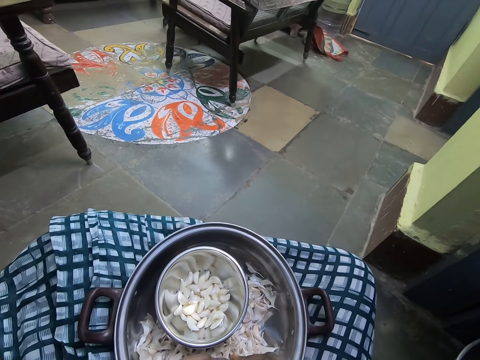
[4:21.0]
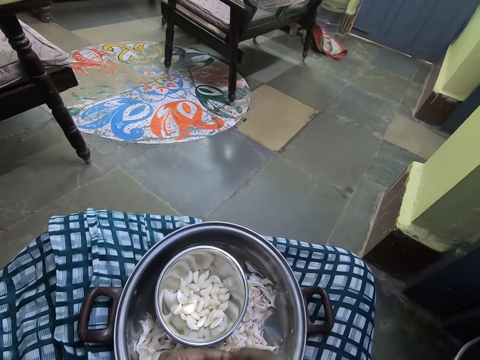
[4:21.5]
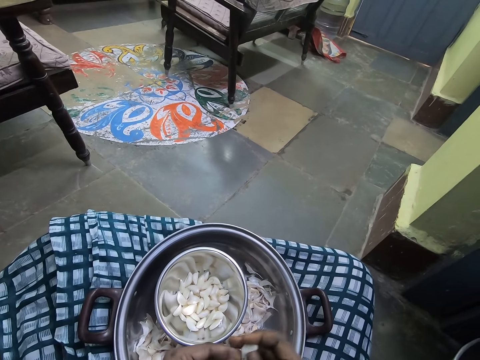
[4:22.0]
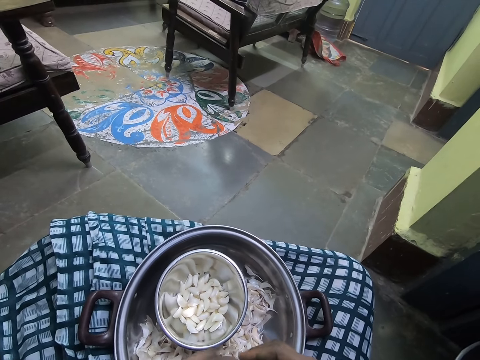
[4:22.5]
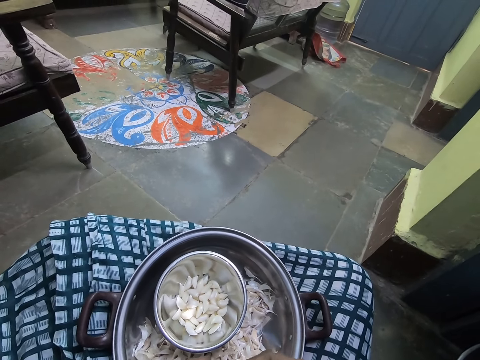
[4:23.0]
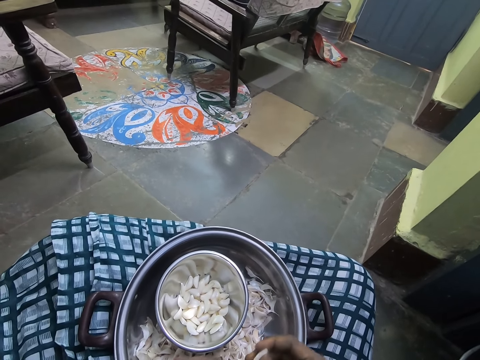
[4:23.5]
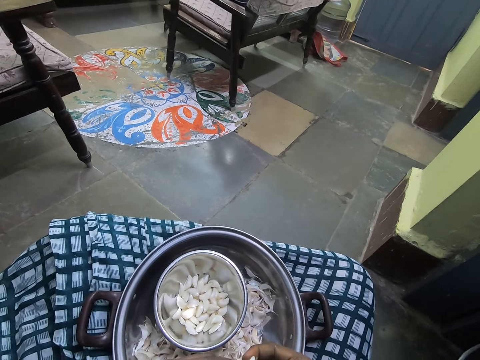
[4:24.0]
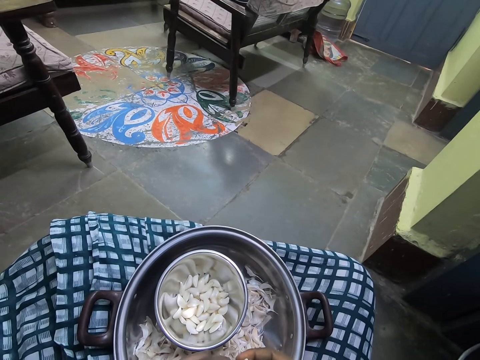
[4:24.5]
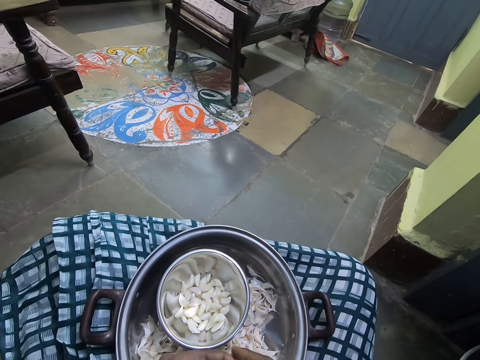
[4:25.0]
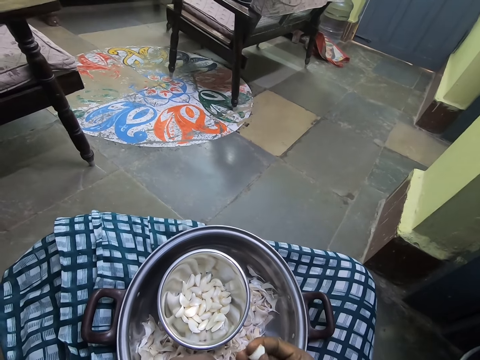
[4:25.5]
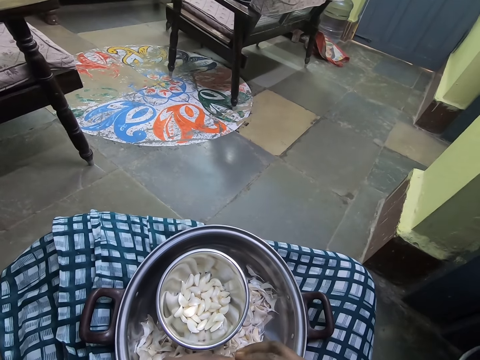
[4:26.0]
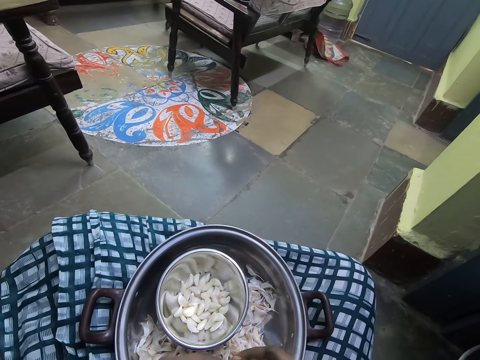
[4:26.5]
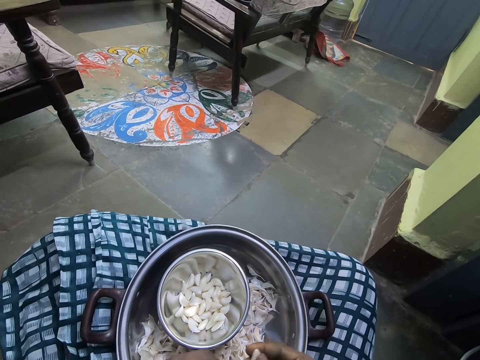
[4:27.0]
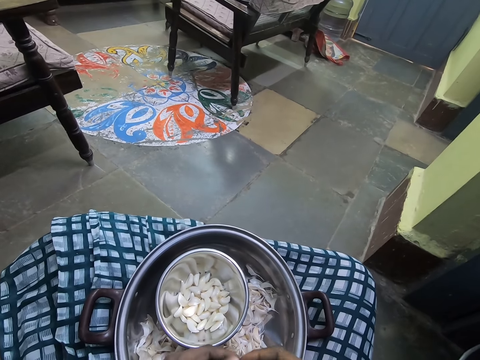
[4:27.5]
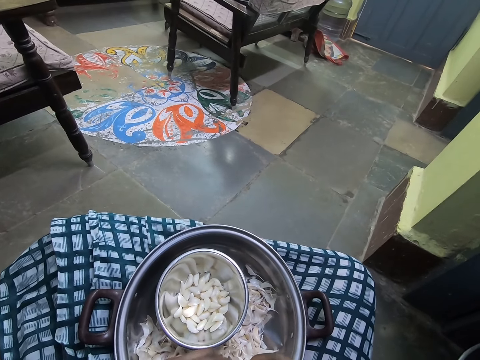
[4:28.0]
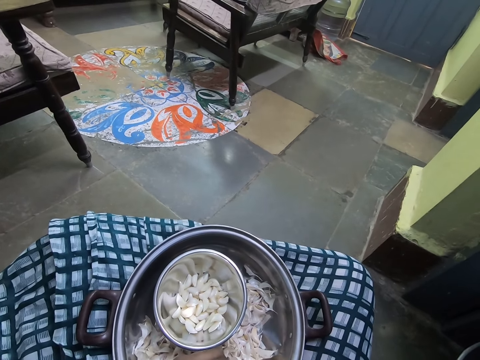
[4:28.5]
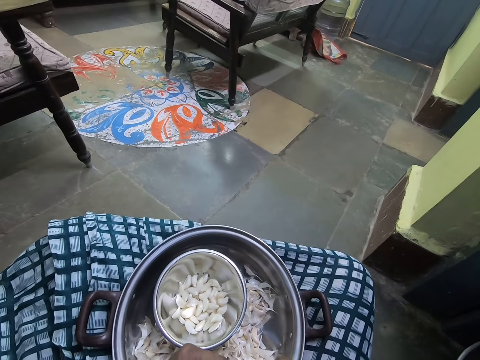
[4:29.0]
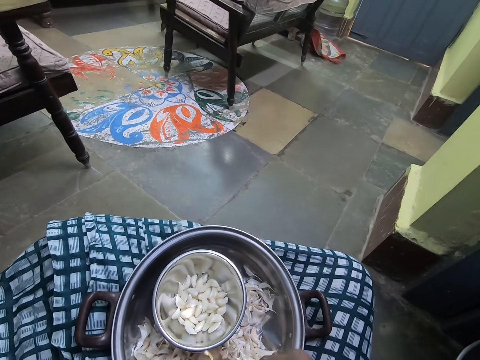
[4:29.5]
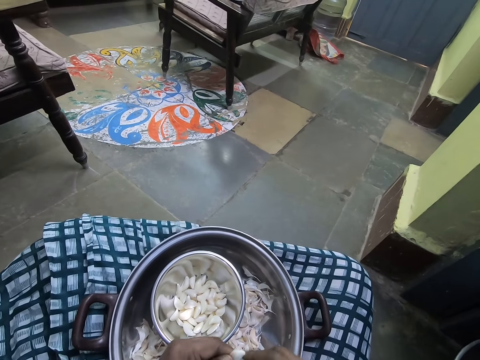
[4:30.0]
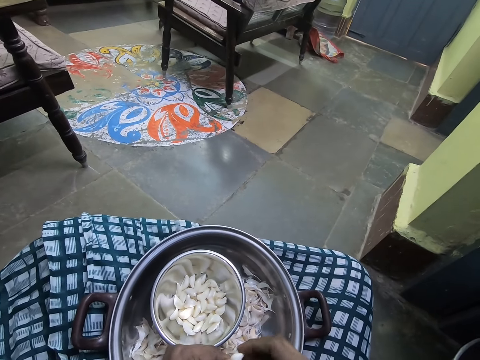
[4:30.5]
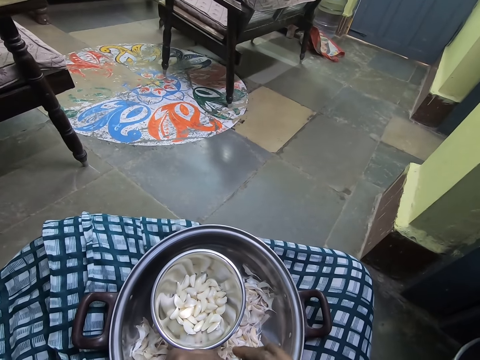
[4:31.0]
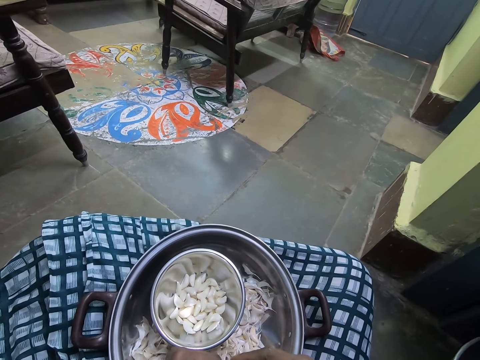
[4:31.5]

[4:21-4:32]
The camera wearer puts the garlic skin in a pot. They peel a garlic clove. They put the garlic skin in the pot. They peel the garlic clove.

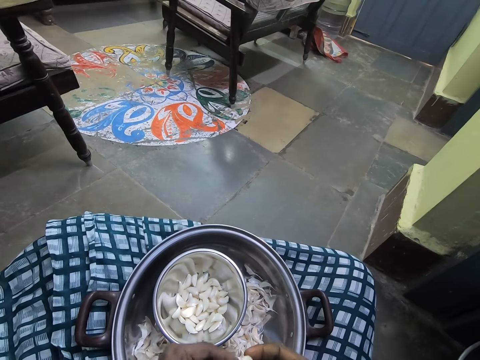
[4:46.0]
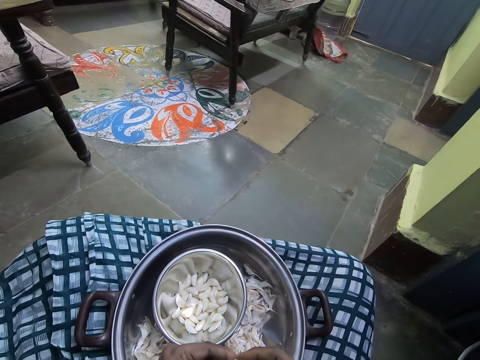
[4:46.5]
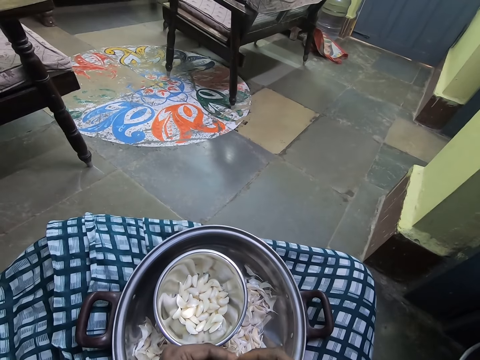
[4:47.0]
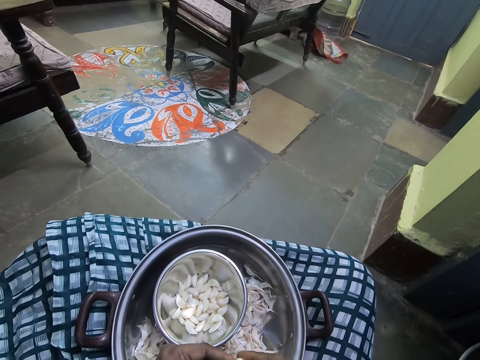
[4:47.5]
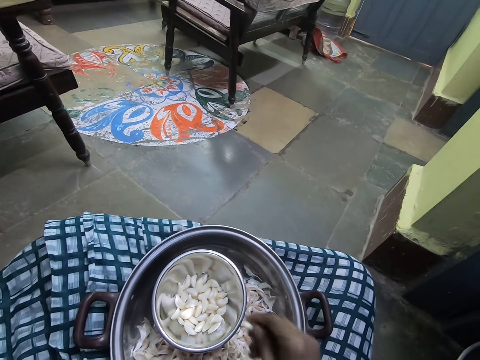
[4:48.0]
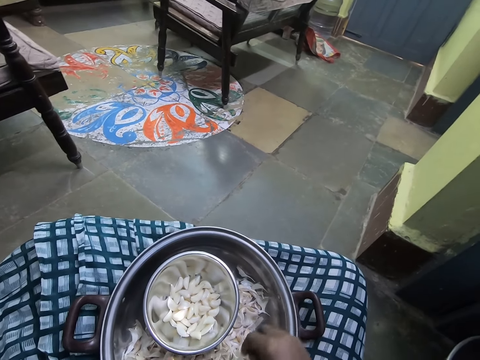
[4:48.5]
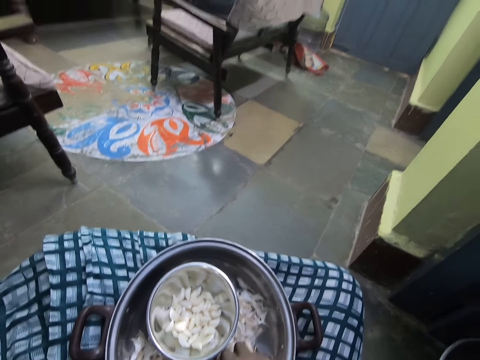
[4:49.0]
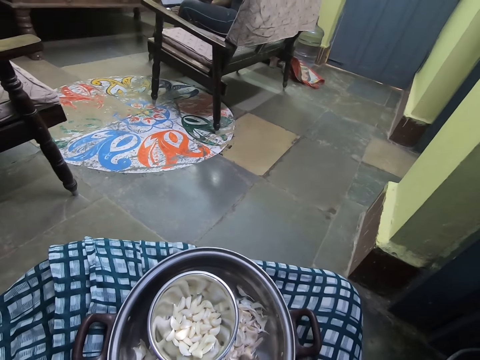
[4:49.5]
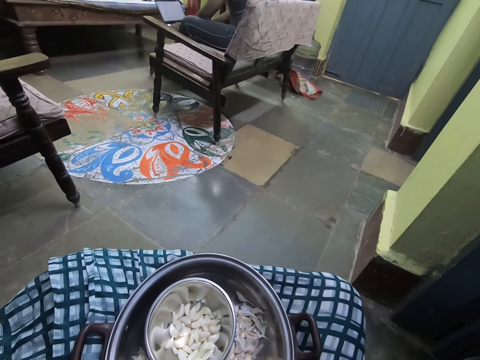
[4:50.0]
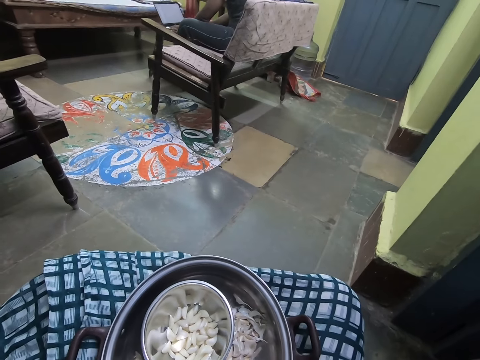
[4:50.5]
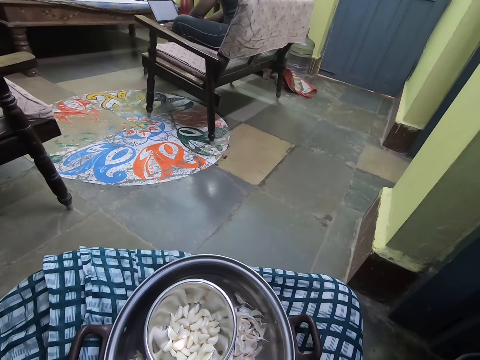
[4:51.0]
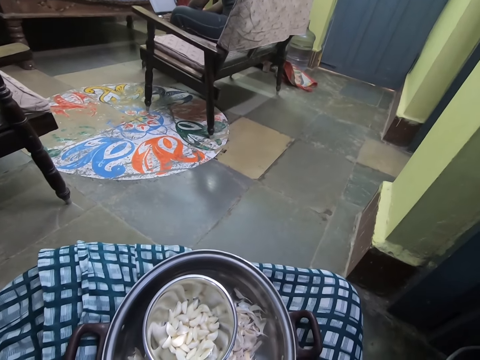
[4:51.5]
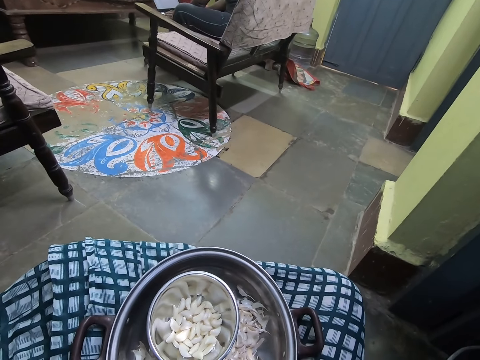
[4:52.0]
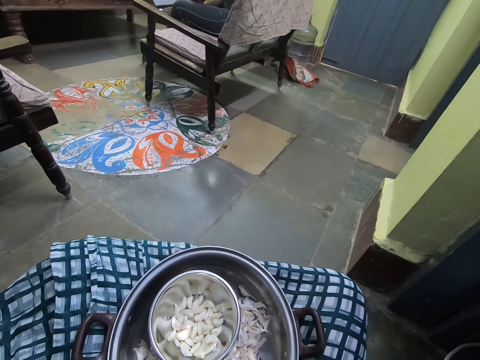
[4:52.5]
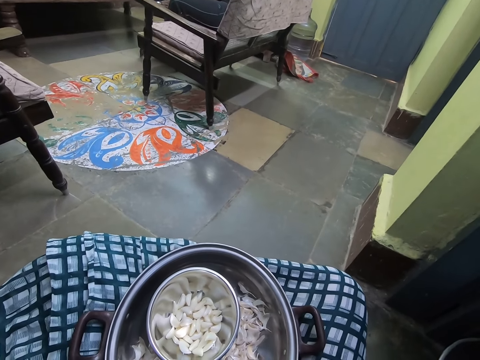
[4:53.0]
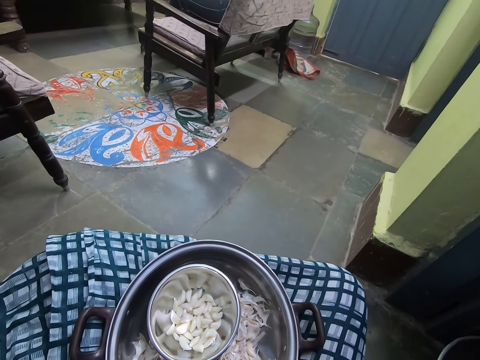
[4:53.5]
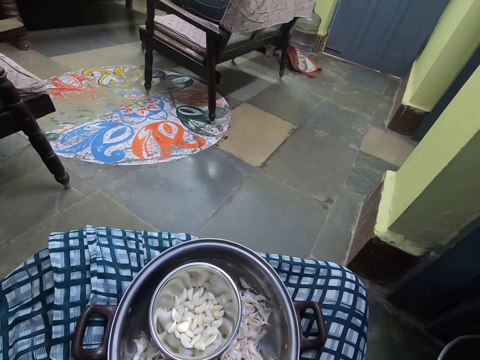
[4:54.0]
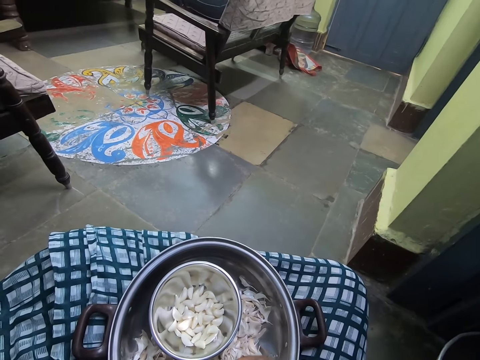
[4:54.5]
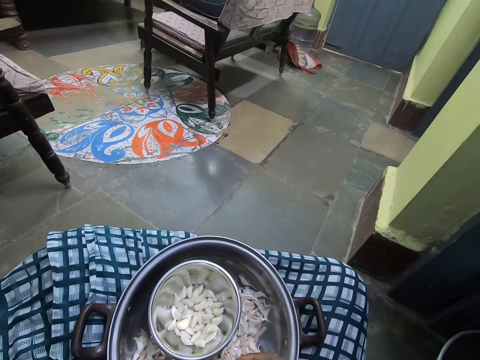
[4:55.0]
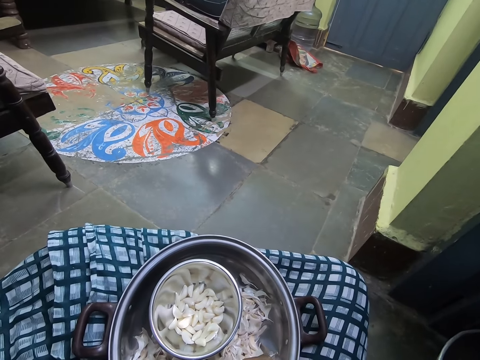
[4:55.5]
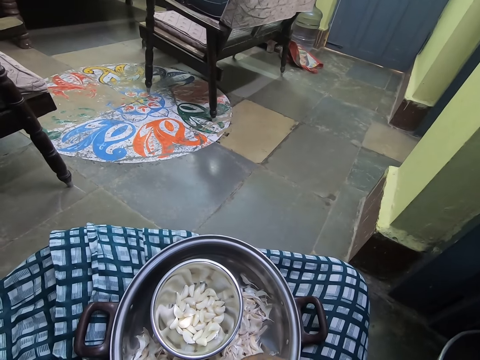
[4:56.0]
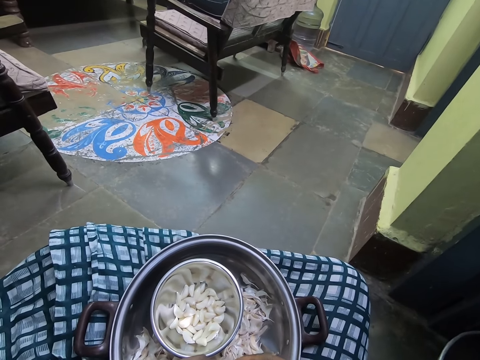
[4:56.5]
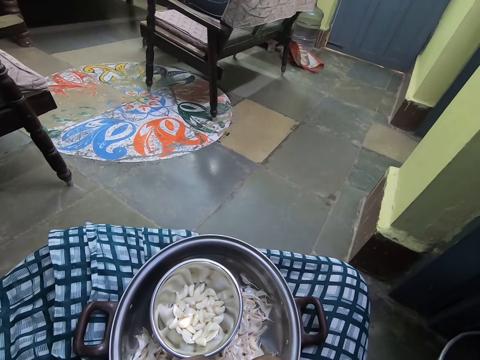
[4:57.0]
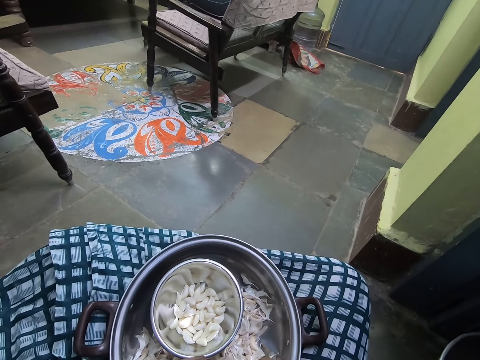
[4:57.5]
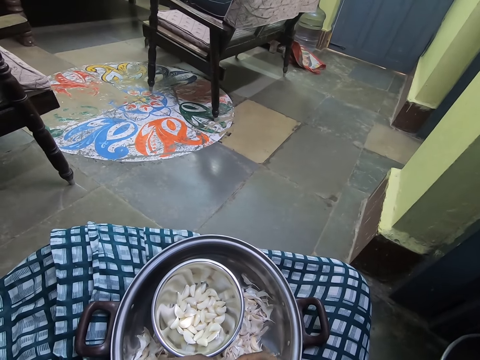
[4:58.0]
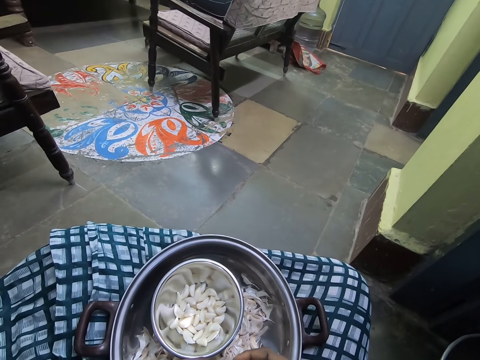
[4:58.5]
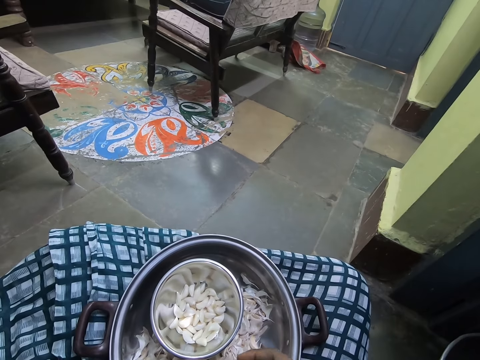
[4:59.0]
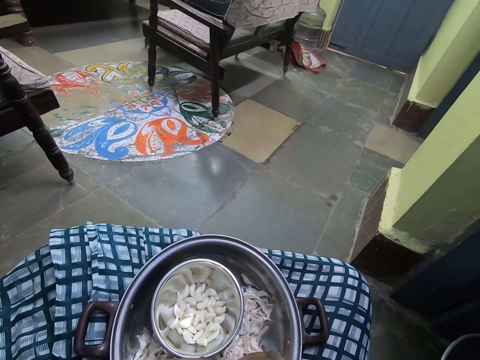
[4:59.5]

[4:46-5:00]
The camera wearer throws a garlic in the bowl. They pick a garlic from the tray. They peel the garlic. They peel the garlic with both hands.

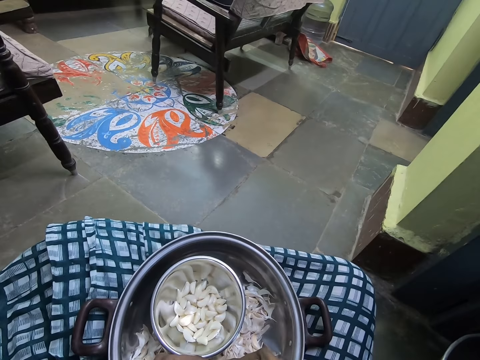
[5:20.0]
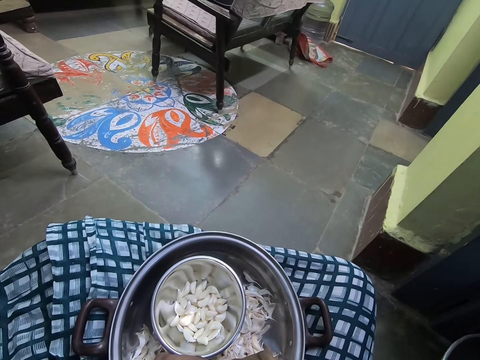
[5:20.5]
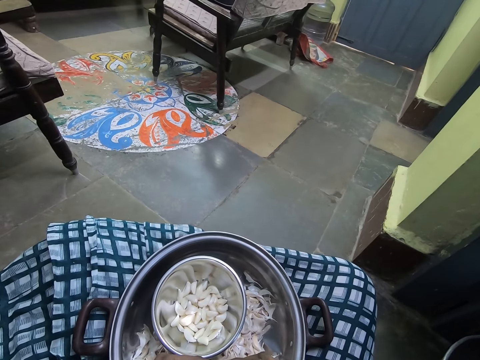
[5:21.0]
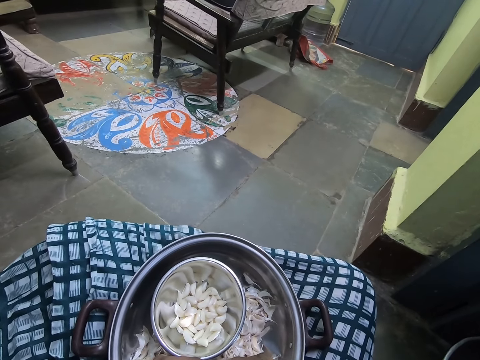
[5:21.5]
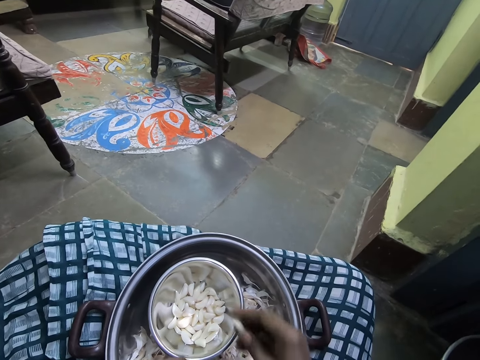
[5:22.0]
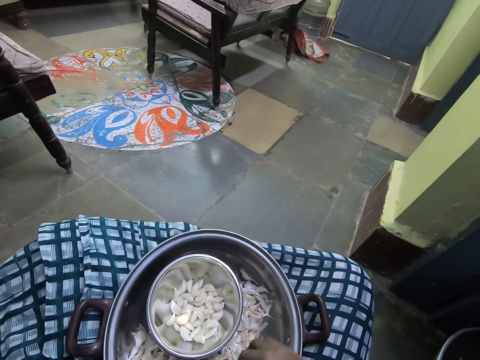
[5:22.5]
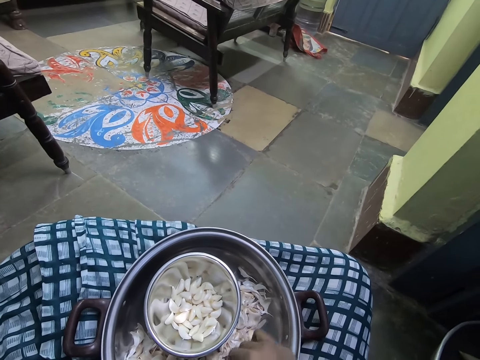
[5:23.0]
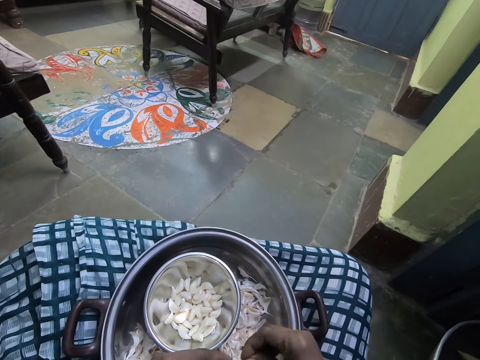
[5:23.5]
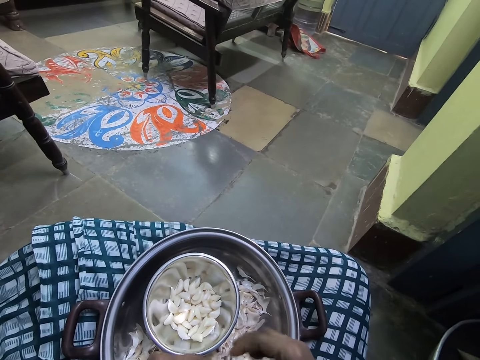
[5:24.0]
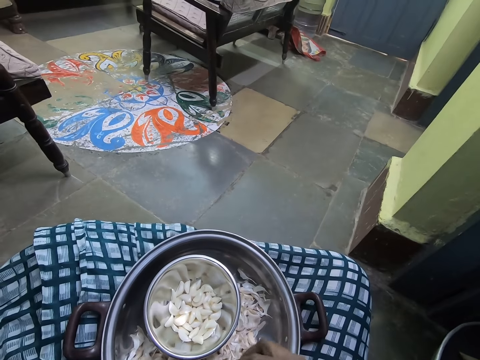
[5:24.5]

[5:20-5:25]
The camera wearer throws a garlic in the bowl. They pick up a garlic from the pot. They peel the garlic with both hands.
